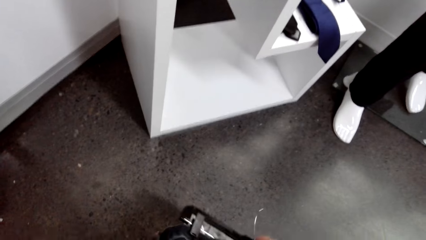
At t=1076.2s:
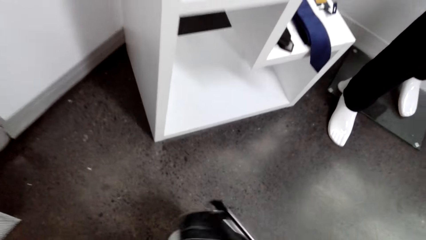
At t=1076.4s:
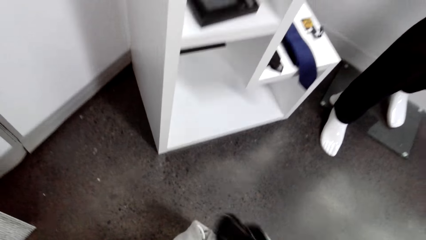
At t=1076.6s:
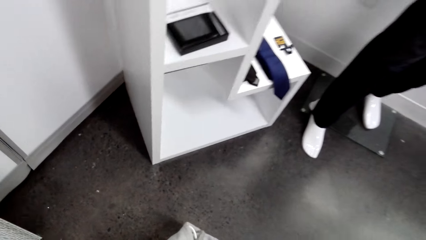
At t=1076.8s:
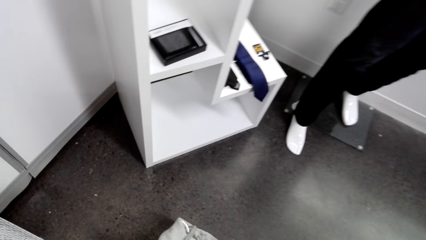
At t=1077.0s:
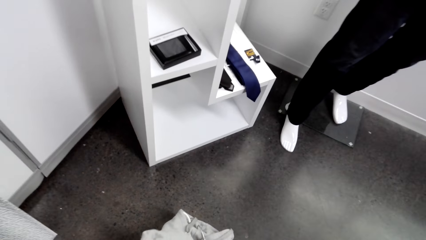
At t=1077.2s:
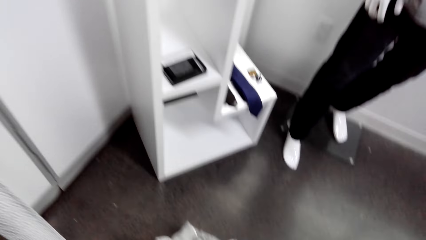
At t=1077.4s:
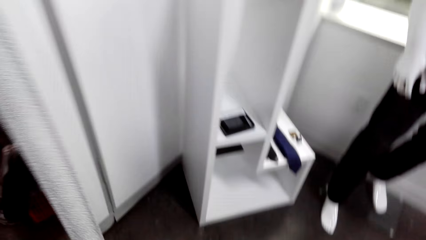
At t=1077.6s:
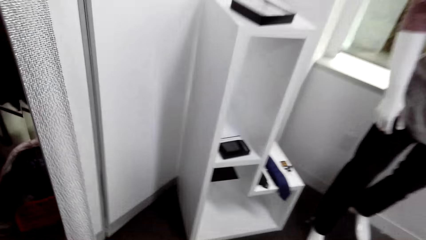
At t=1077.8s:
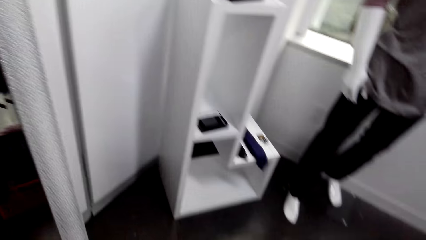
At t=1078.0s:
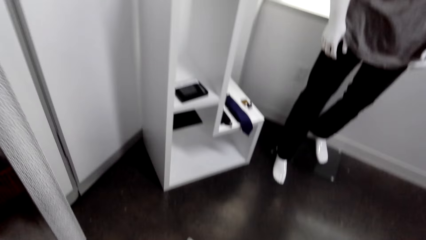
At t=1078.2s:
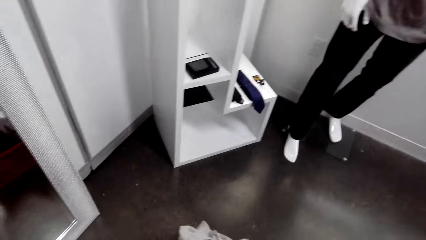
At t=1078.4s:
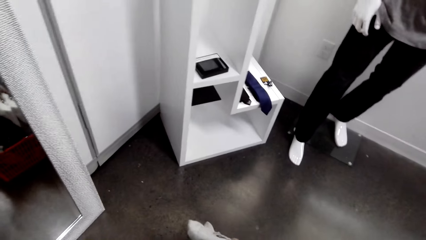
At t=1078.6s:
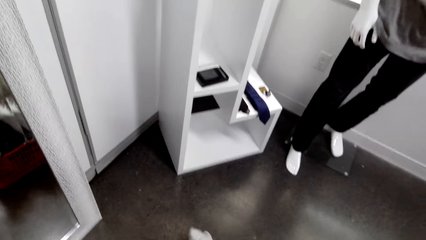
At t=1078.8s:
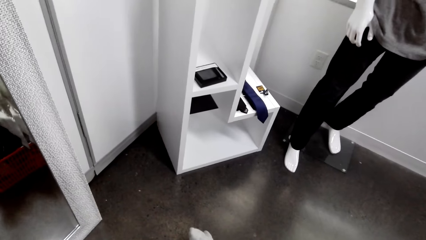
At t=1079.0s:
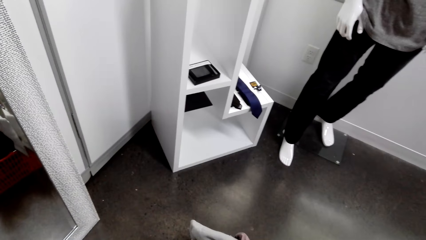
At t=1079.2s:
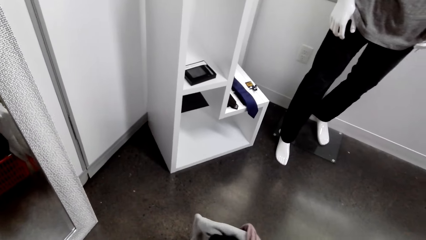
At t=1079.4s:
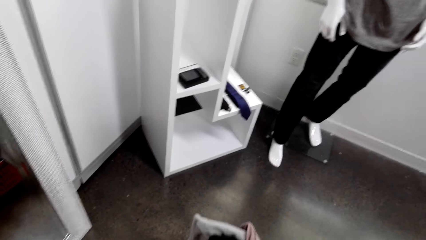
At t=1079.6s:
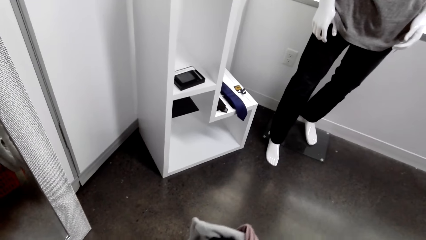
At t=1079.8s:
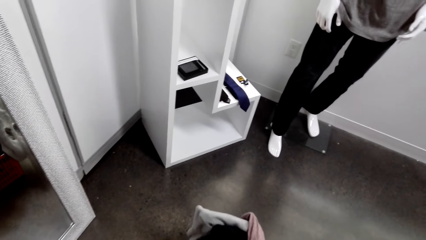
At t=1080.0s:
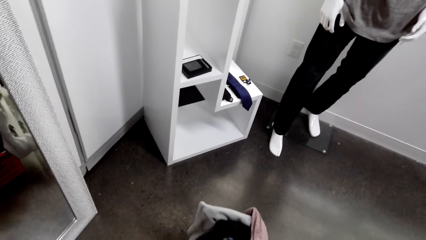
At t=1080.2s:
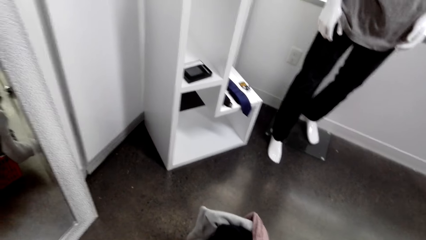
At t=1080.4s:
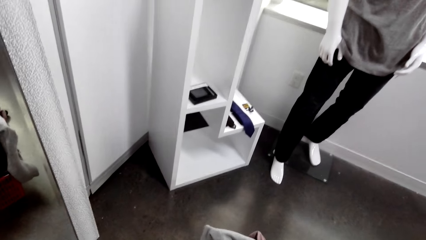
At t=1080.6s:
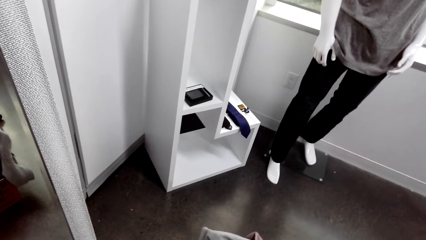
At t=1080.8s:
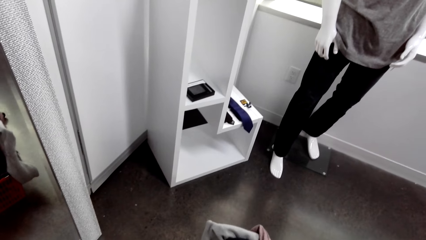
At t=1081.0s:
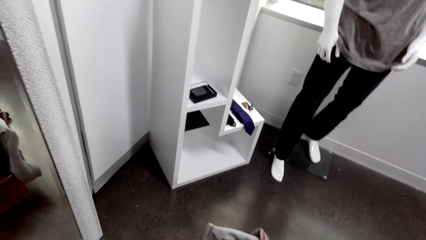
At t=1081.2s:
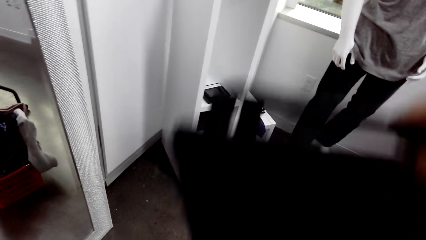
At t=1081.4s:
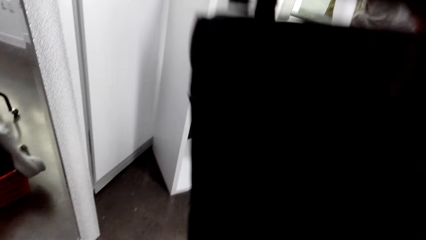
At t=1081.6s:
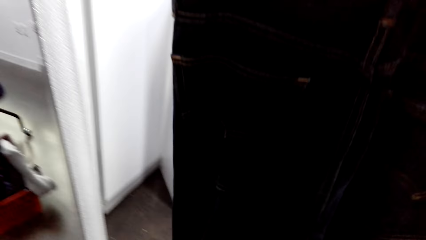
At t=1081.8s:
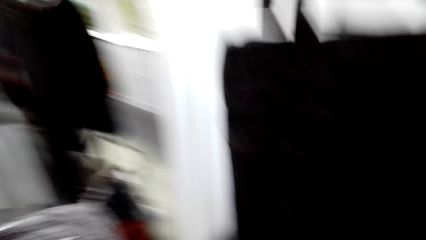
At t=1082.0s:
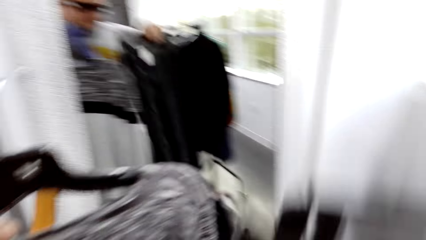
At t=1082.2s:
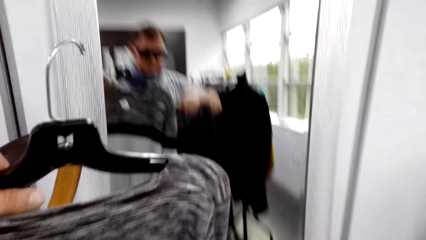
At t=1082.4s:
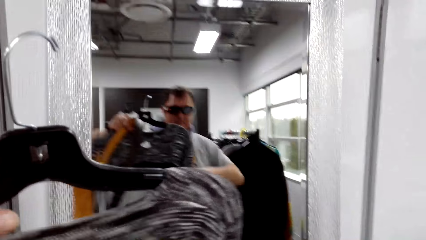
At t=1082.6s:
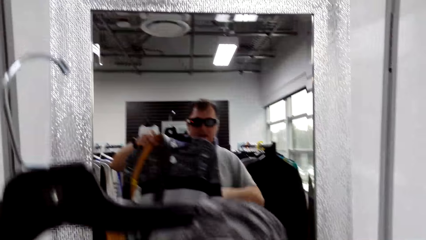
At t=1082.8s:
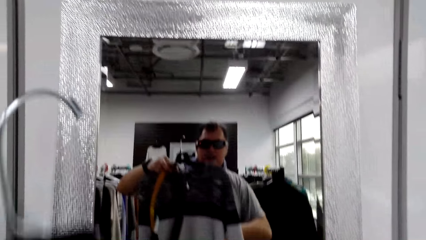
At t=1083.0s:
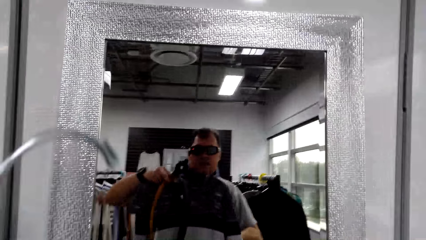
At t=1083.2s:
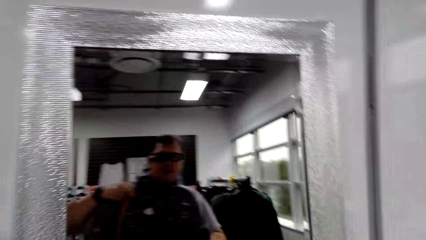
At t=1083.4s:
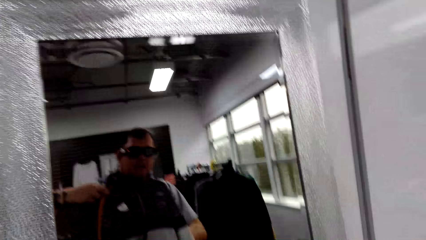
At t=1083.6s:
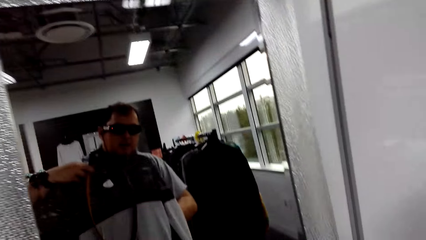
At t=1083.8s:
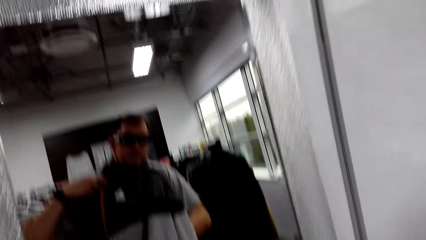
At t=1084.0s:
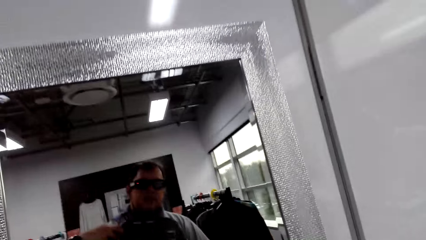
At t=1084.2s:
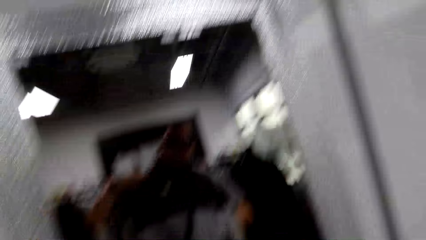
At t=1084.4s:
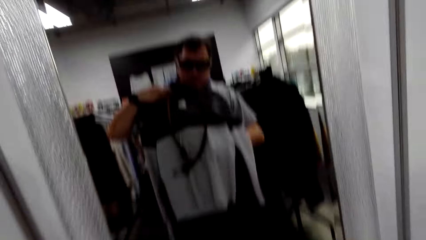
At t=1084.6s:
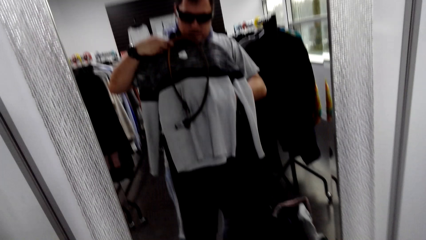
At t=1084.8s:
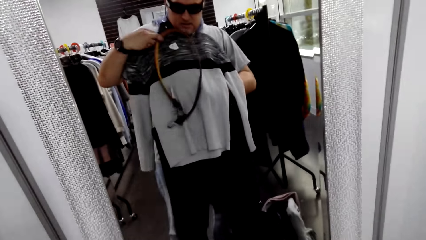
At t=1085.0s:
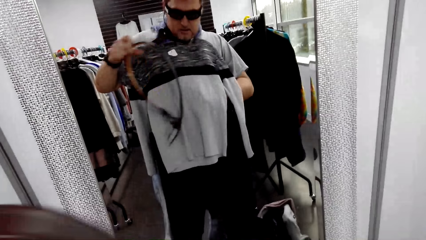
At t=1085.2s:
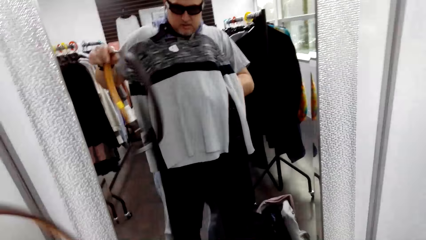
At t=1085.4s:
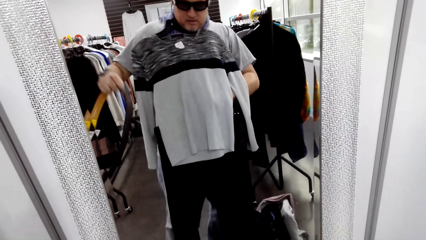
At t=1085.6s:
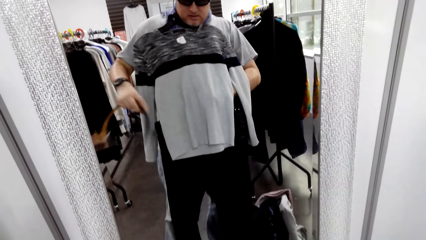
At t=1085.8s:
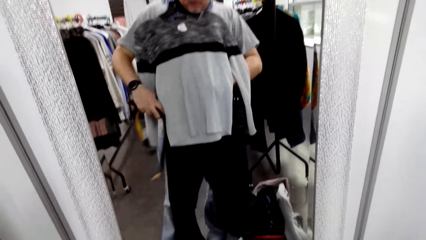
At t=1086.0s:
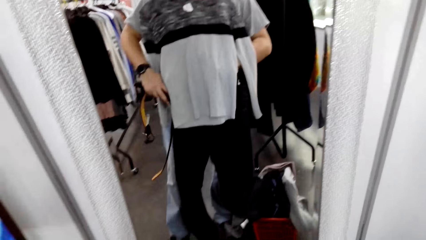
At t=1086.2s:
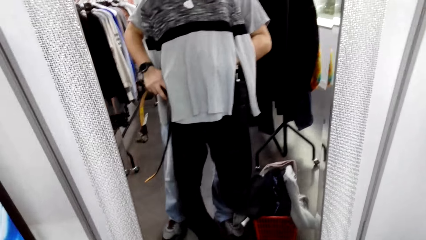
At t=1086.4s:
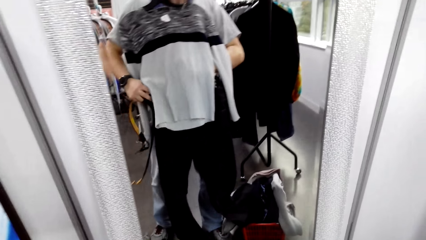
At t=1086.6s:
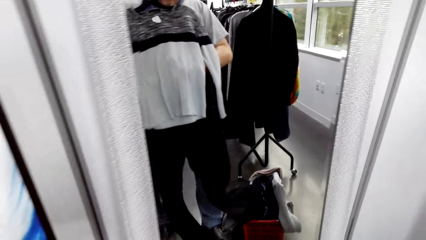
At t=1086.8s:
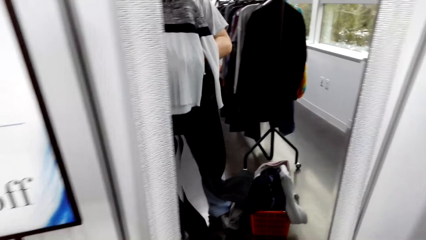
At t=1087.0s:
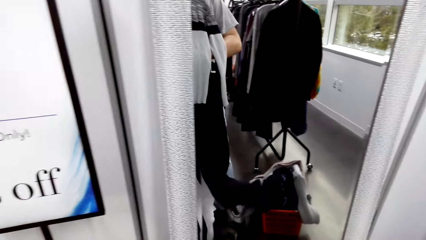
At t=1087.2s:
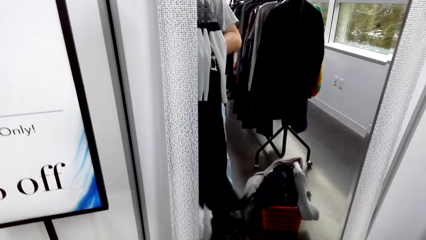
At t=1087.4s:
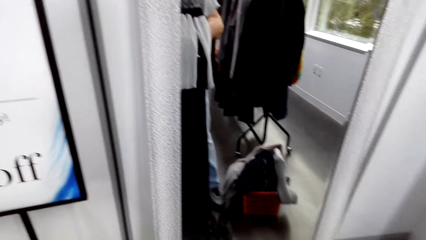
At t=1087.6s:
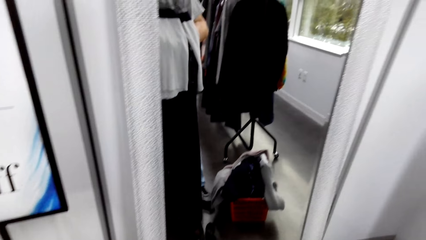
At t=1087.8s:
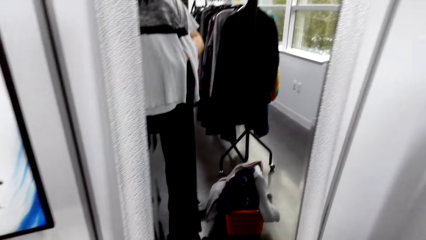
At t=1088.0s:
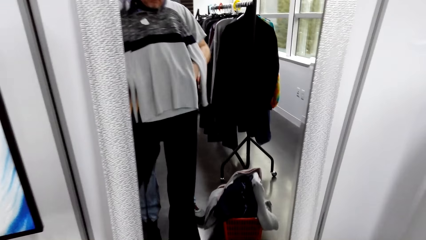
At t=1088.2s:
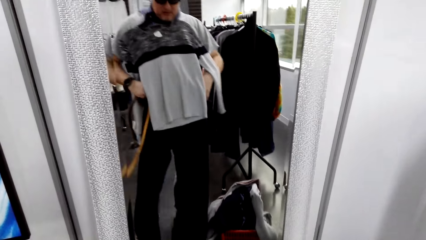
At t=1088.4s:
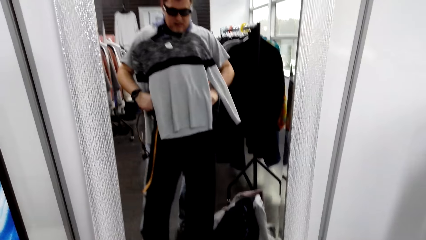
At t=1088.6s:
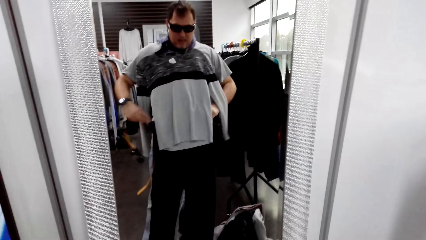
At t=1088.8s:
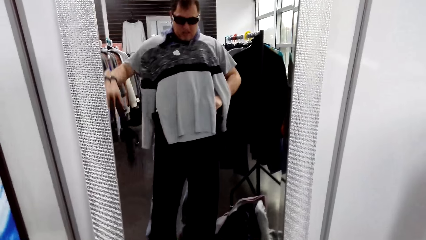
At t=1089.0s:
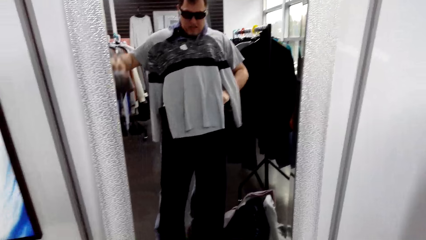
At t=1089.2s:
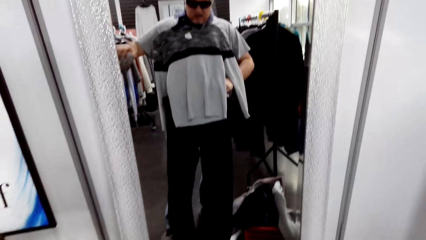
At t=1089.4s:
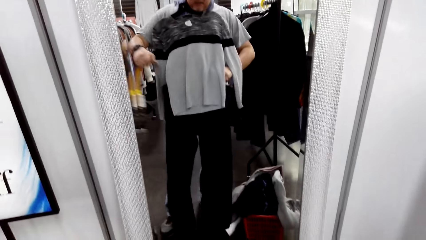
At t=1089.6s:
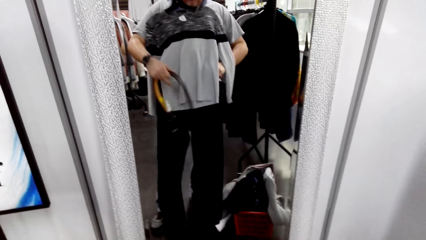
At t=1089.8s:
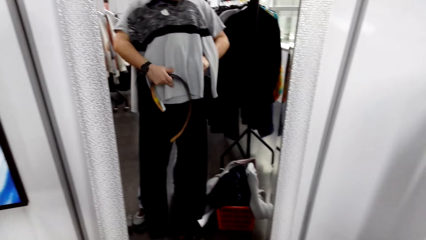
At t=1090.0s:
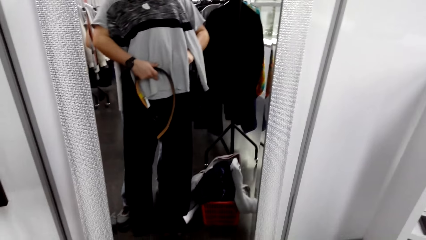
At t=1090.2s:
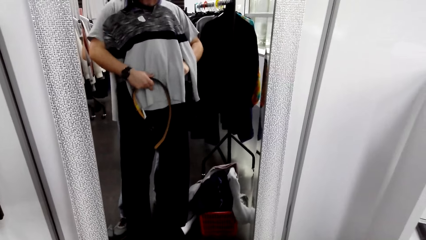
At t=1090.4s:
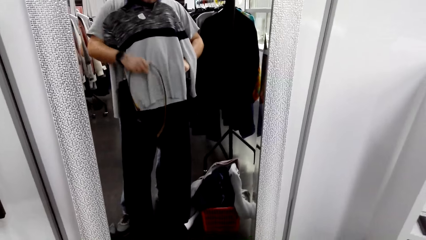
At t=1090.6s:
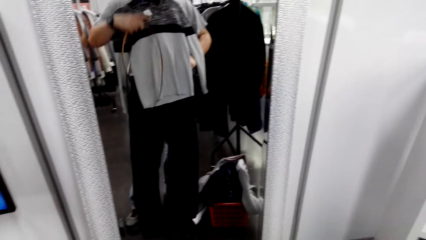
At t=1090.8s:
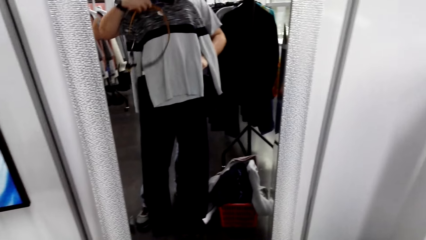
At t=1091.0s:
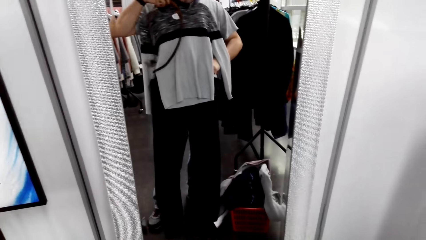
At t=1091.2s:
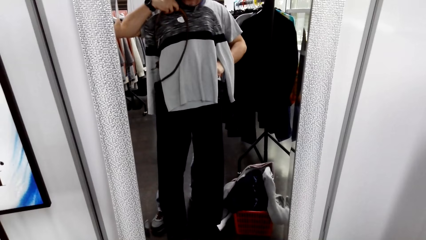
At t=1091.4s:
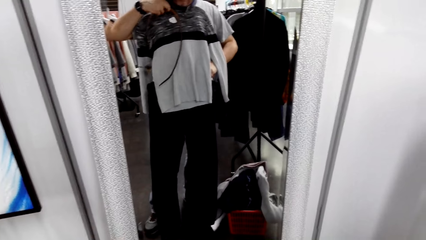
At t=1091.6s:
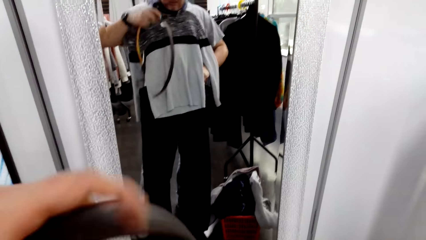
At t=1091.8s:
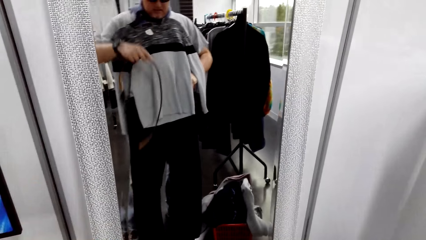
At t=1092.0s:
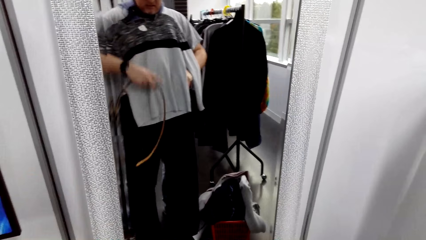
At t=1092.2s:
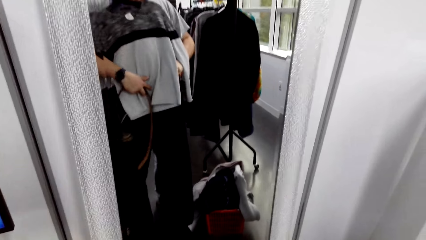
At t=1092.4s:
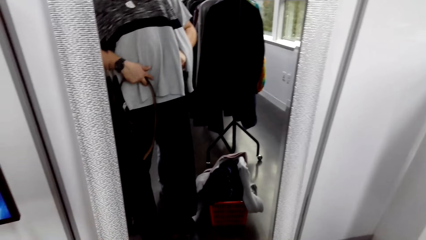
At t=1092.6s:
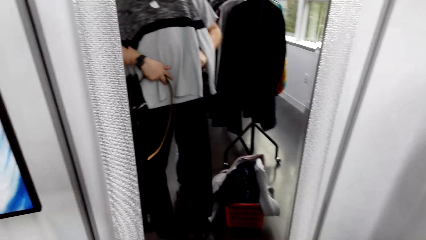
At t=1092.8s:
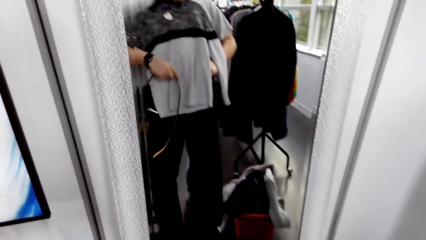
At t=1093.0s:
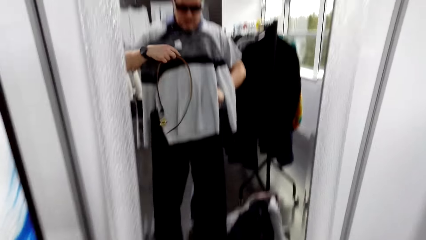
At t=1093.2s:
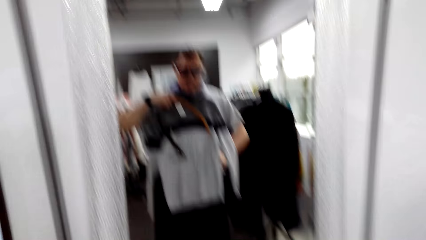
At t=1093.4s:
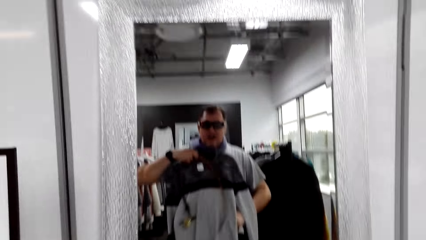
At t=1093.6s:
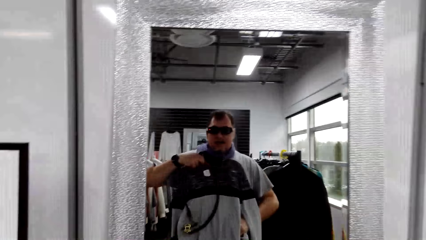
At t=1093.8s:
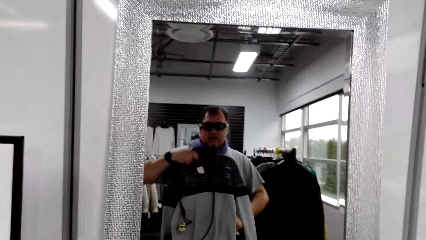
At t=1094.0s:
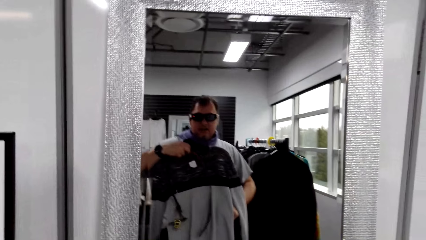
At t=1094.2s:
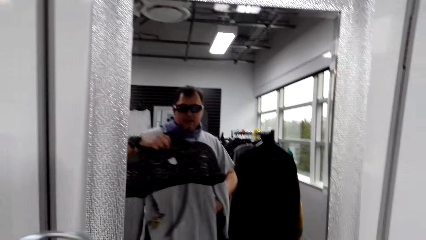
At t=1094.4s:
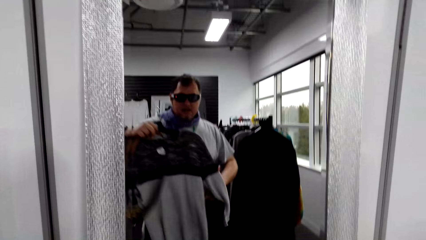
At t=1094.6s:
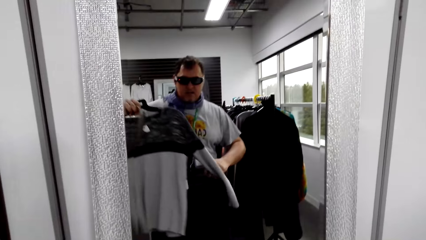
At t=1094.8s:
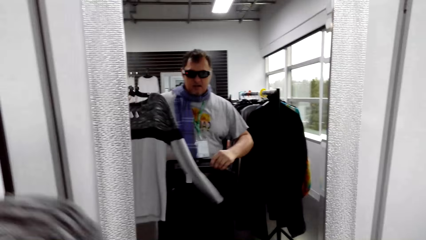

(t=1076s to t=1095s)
The camera wearer takes the trouser from the tray. He looks at the trouser and t-shirt on the mirror. He lifts the belt on his hands.
